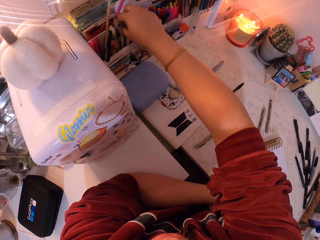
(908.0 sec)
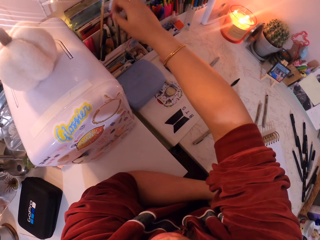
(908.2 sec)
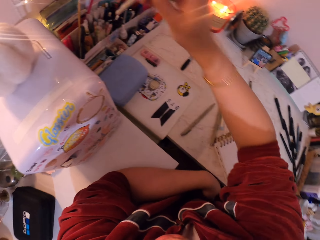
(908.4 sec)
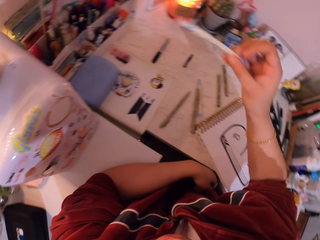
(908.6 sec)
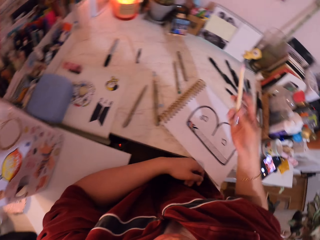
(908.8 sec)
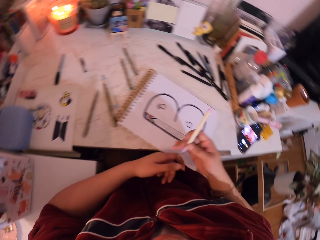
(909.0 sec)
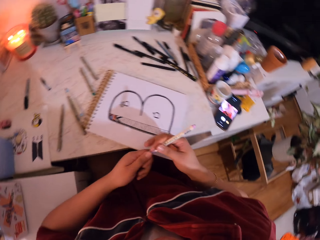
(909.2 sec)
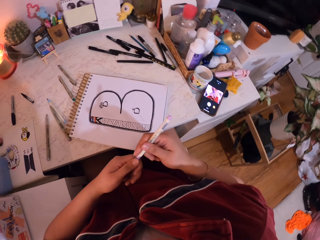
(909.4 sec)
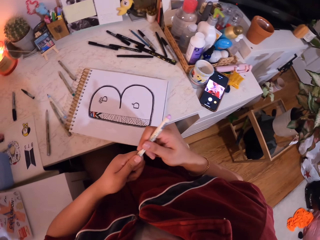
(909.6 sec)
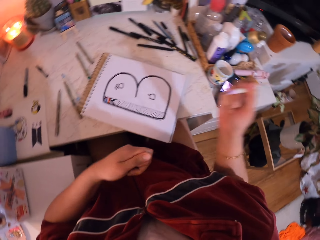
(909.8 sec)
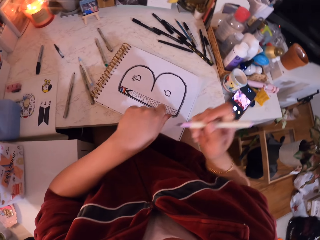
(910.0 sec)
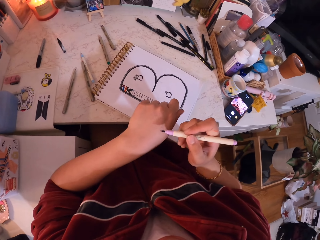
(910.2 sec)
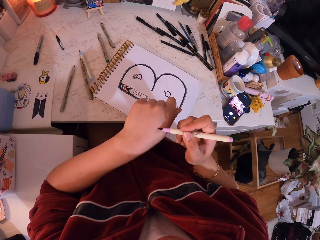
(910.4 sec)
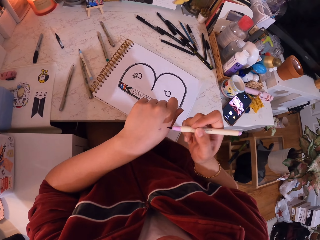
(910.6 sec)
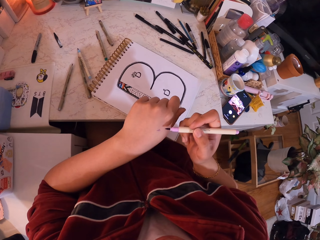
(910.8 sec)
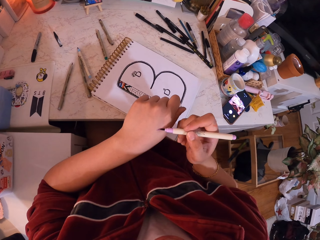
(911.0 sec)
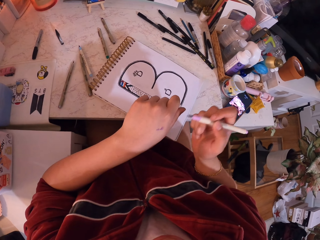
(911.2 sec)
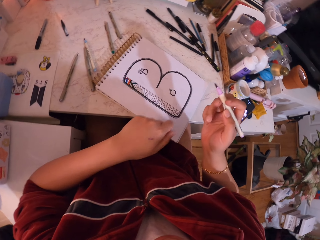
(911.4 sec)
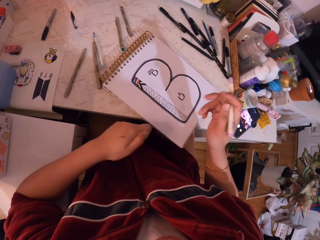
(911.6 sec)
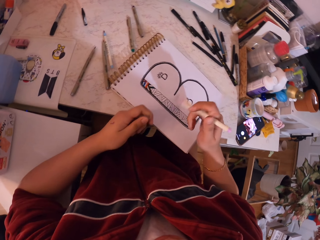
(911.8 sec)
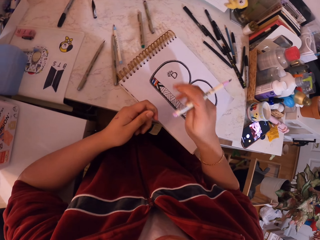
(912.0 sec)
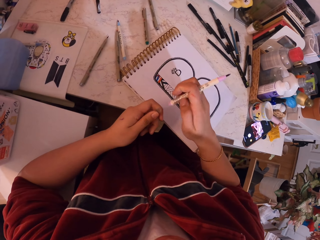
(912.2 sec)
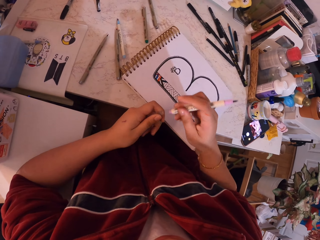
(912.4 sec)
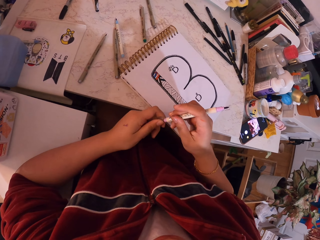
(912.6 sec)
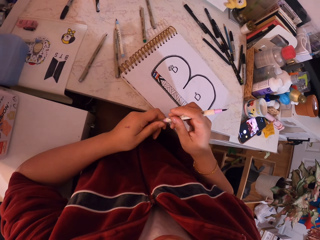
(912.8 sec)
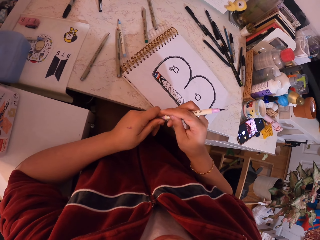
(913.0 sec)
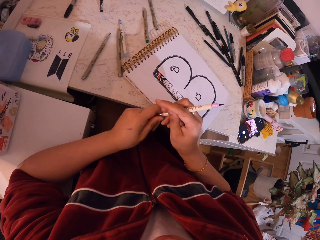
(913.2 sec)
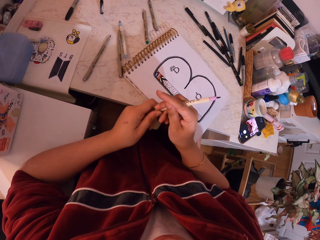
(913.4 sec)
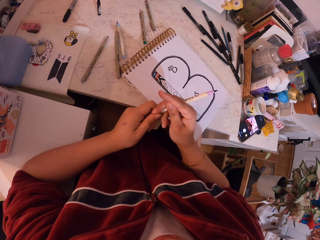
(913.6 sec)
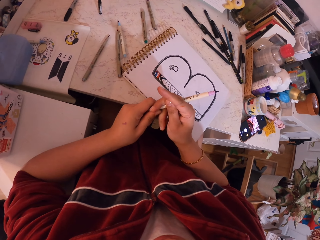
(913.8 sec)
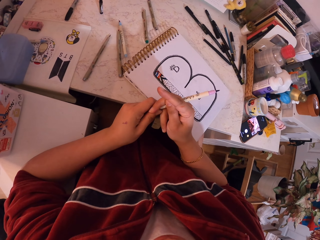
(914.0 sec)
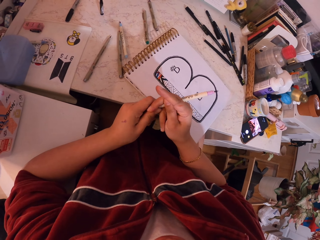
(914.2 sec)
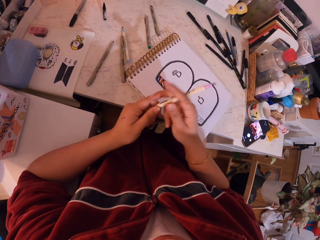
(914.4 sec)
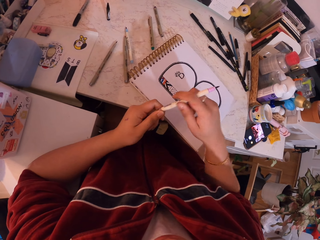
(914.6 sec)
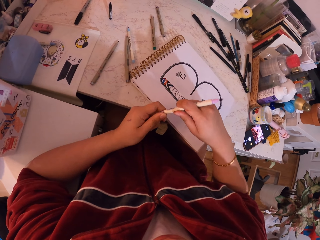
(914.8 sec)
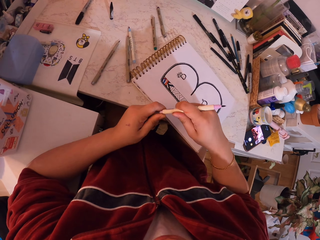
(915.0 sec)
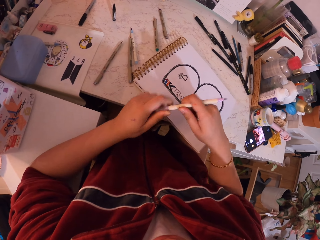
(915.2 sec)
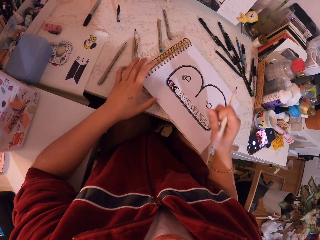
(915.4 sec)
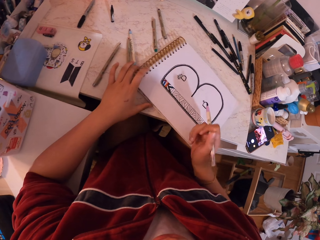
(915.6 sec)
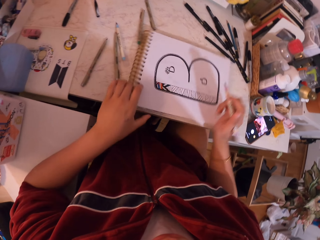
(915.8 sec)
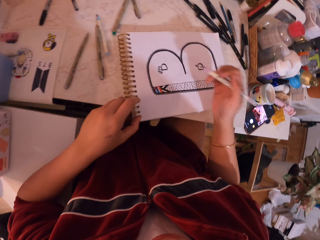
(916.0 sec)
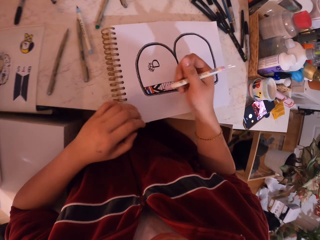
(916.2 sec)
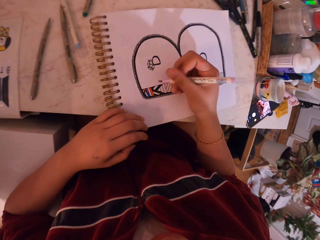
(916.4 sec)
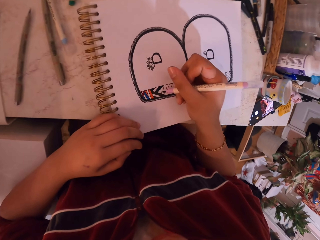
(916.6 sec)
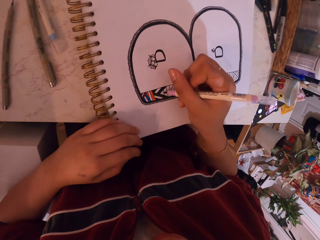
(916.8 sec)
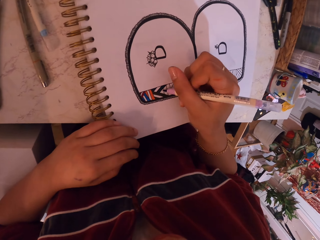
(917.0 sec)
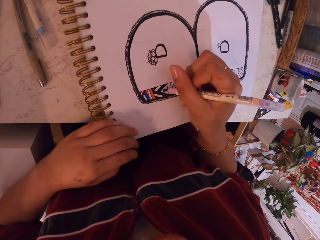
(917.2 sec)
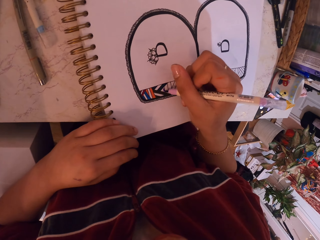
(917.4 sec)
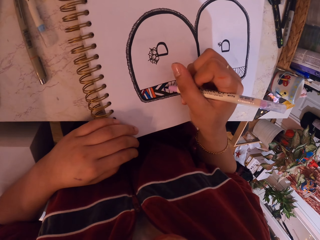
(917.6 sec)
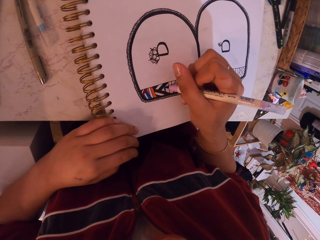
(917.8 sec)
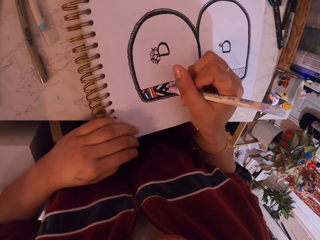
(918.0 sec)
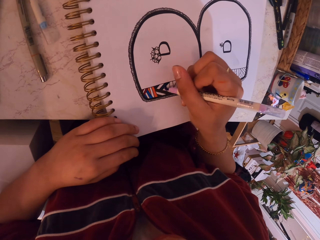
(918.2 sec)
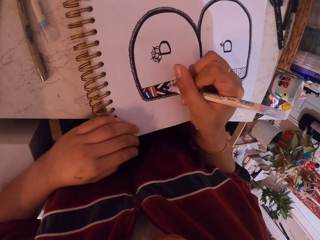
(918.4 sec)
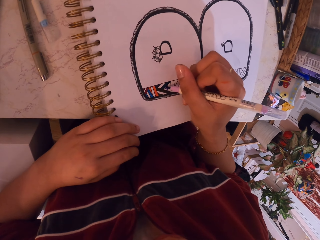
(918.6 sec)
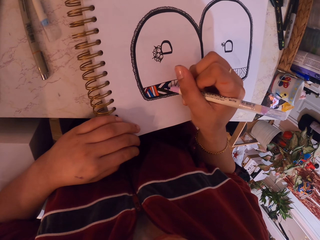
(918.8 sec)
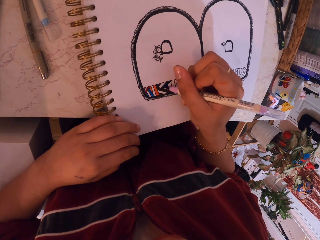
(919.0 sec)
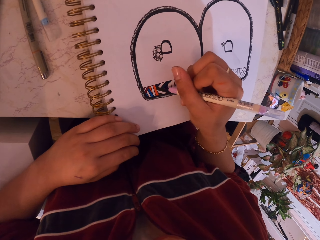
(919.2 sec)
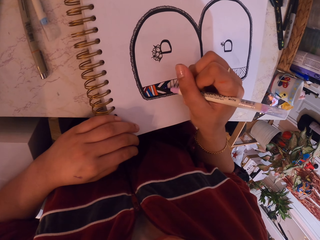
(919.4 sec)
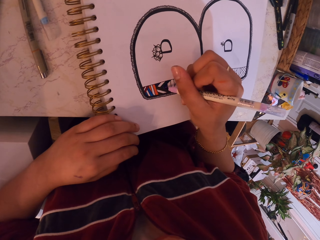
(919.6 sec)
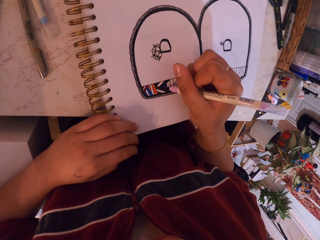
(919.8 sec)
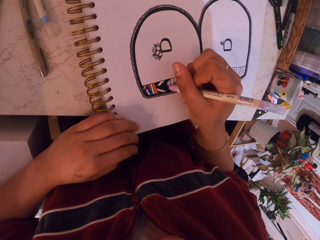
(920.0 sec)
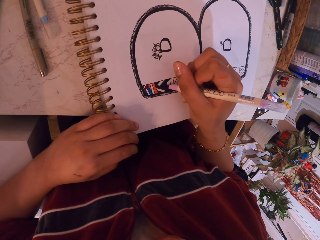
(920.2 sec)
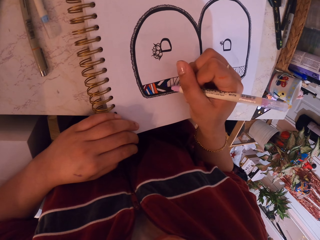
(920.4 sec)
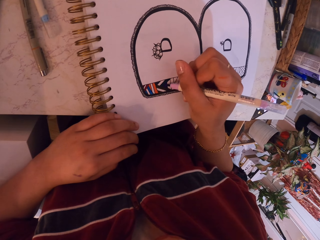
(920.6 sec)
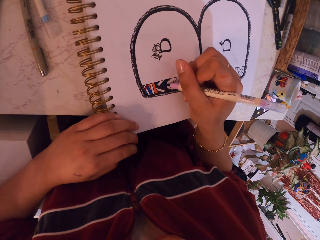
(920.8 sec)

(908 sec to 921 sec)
The camera wearer picks a paint pen from the container. They move the paint pen towards the drawing book. They remove the paint pen cap from the paint pen. They paint at the back of the palm. They drop the hand down. They put the cap on the paint pen. They move the drawing book. They move their hand towards the drawing book. They paint the drawing on the drawing book with the pen.

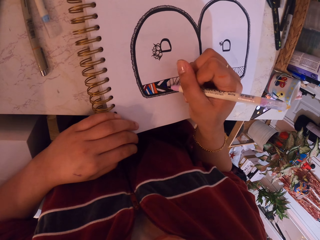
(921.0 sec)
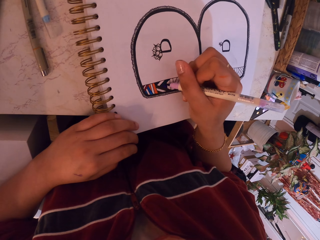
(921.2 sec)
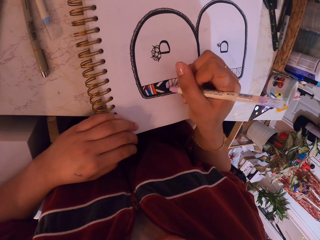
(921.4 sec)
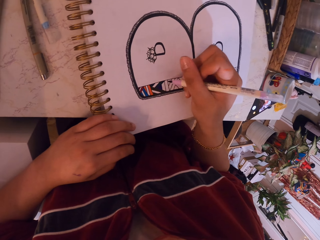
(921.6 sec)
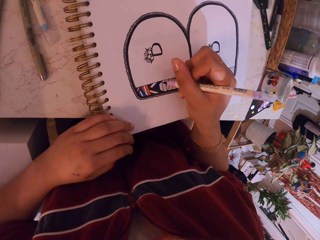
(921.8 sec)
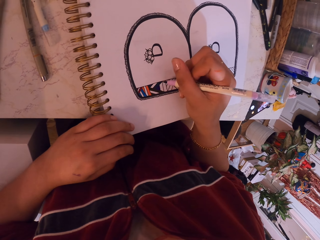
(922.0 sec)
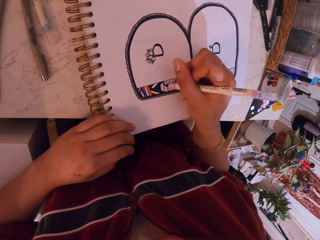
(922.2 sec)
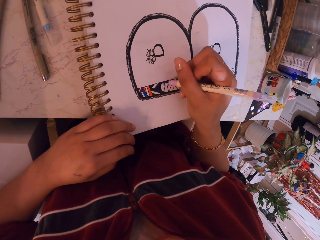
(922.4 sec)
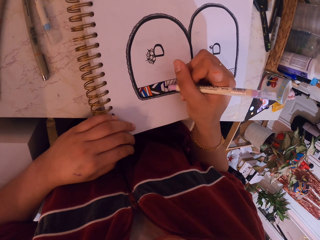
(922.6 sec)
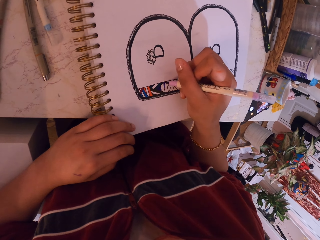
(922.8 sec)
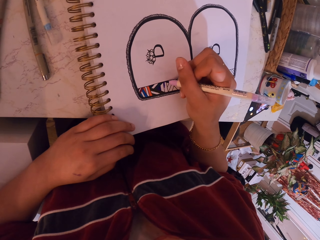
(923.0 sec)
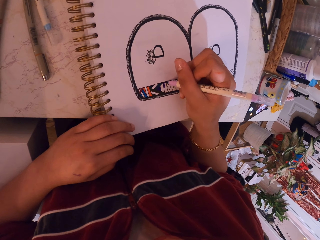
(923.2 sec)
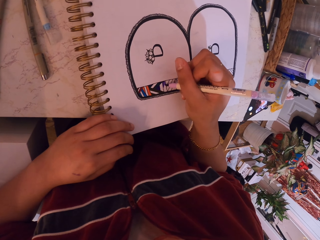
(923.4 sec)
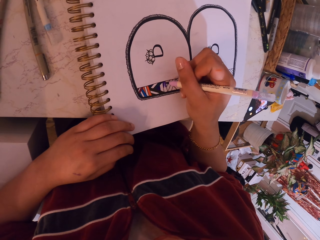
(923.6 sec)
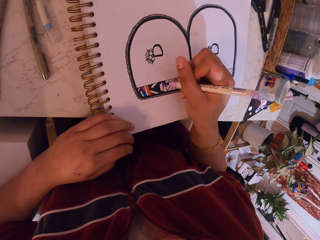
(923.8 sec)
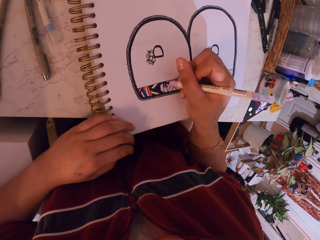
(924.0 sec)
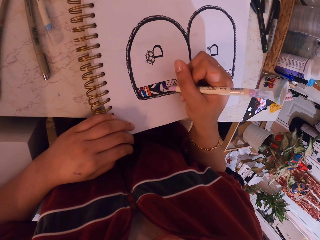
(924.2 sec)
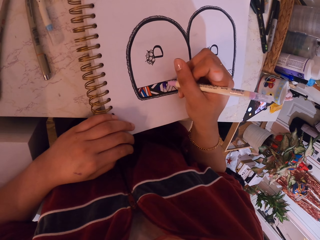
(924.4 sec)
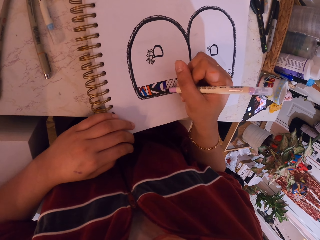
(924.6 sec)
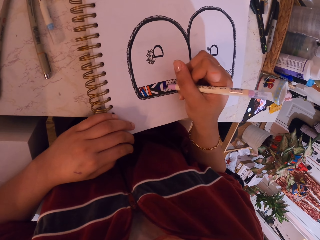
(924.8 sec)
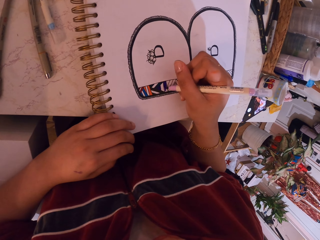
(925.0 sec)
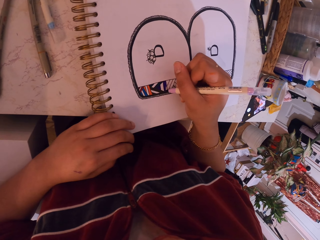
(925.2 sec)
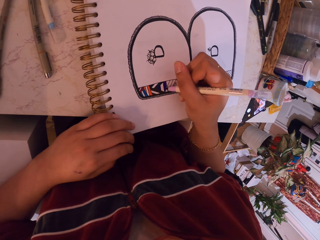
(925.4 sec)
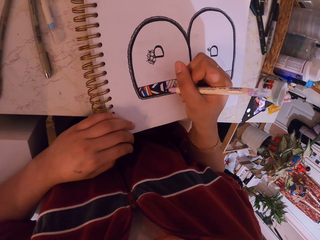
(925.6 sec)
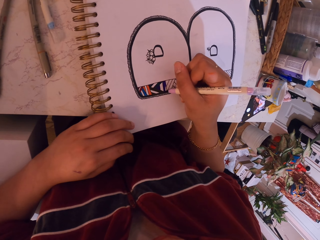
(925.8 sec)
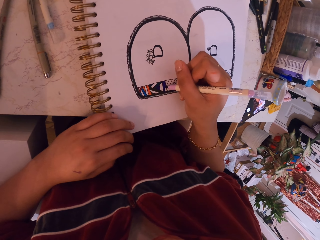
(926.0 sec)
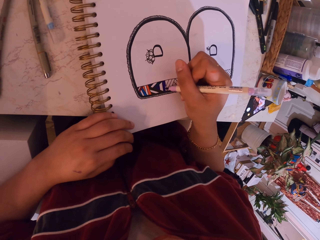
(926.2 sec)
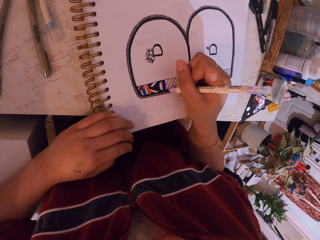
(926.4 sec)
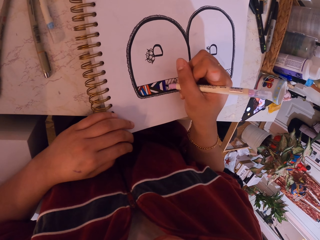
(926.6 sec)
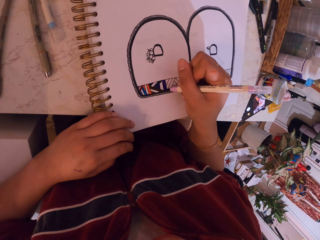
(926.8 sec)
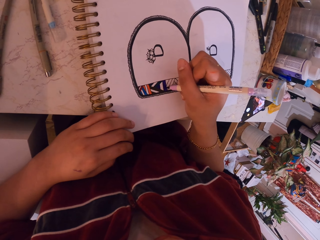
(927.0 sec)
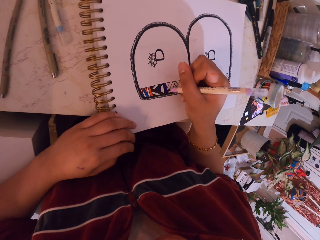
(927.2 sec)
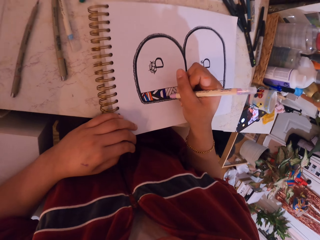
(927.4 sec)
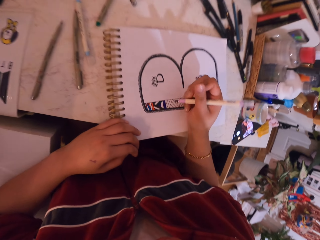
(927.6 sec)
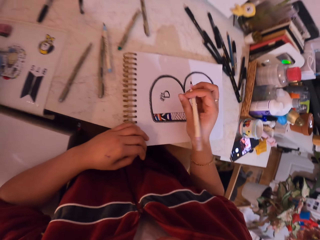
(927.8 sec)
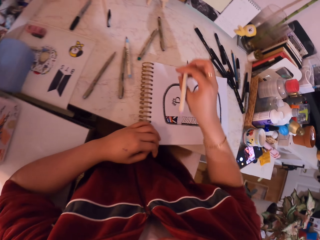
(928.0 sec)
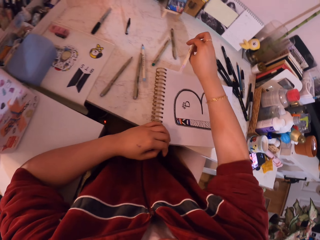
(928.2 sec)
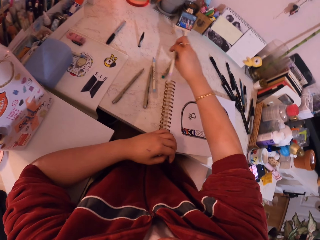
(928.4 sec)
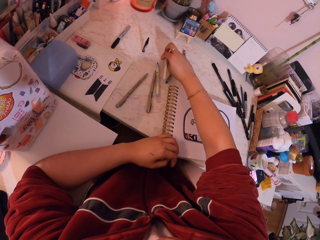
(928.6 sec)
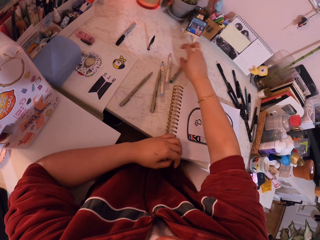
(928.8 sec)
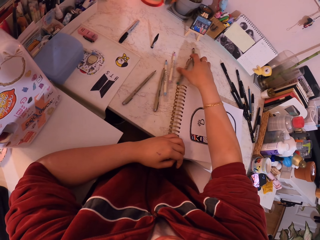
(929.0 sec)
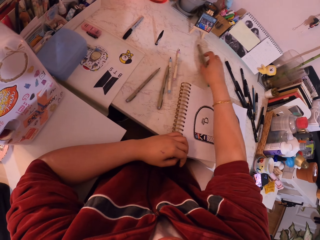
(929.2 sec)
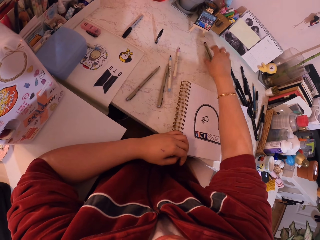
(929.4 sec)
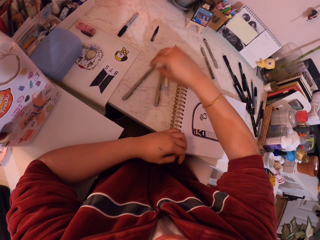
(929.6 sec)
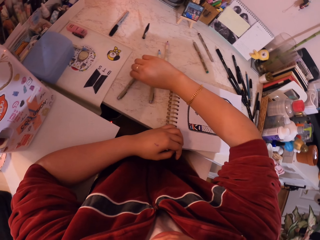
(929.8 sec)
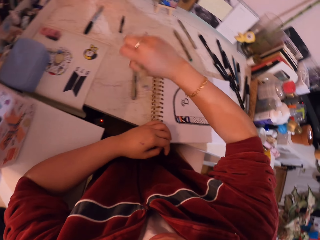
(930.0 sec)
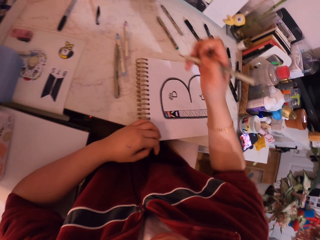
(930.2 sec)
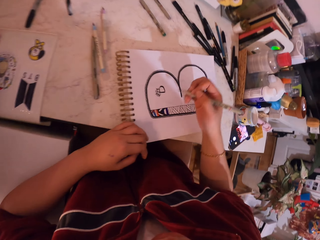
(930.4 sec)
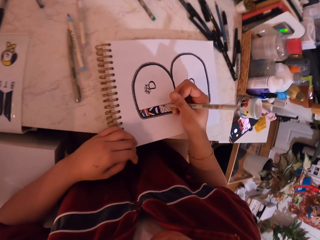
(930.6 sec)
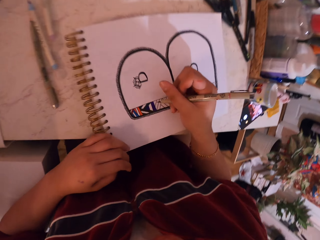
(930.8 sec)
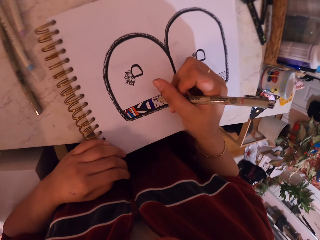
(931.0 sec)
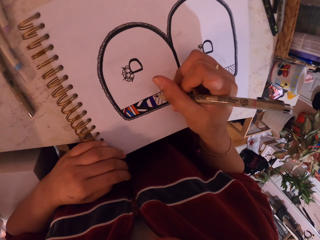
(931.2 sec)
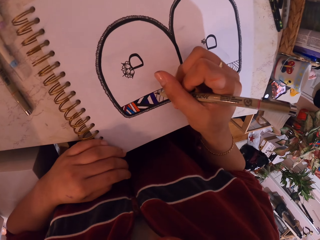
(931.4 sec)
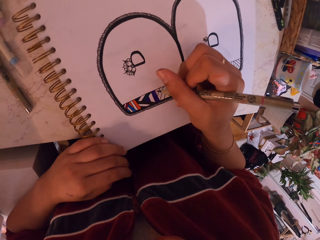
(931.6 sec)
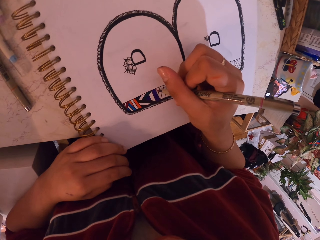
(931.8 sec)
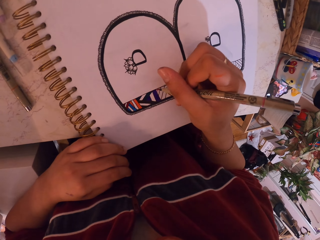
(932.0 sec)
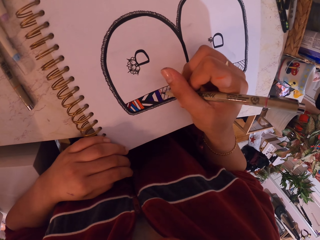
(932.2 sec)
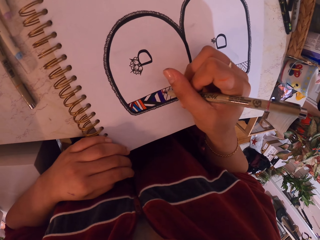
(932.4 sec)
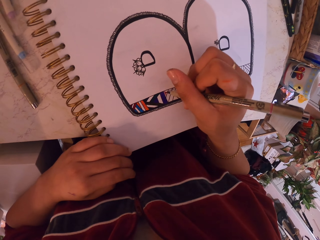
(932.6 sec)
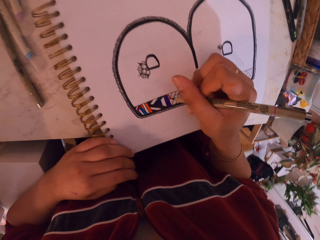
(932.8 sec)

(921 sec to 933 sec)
The camera wearer removes the hand from the drawing book and drops the paint pen on the table. They move two paint pens on the table. They pick the paint pen from the table. They move the hand towards the drawing book. They paint the drawing on the drawing book.
